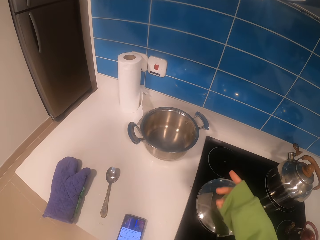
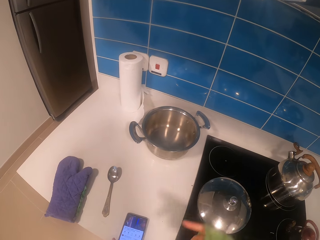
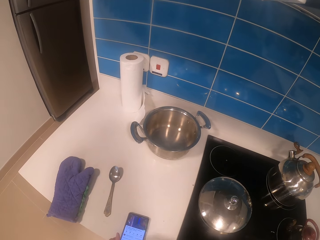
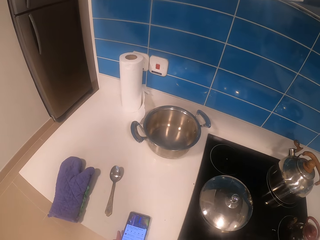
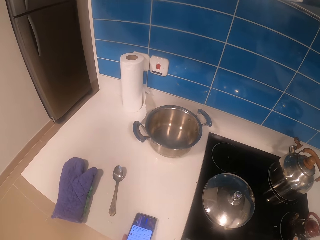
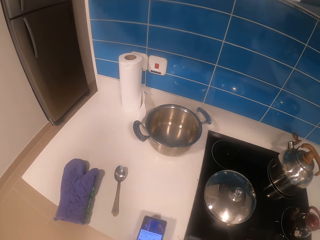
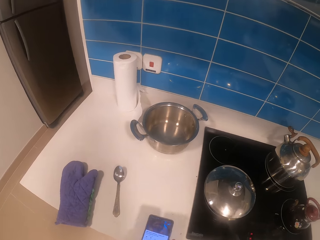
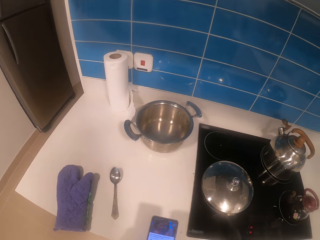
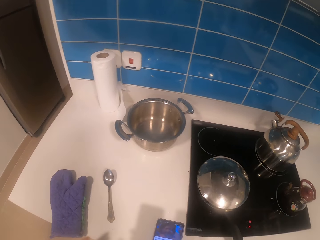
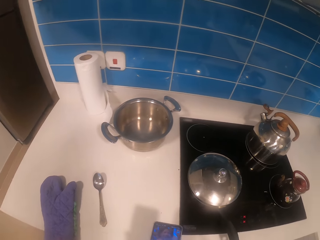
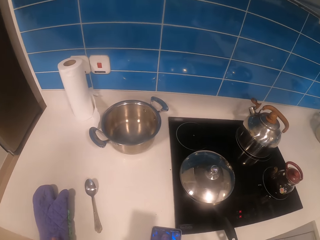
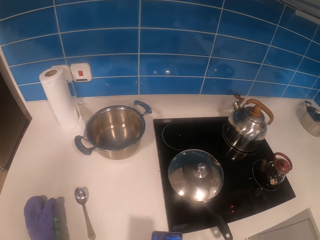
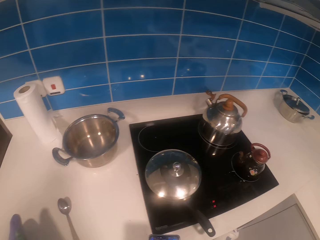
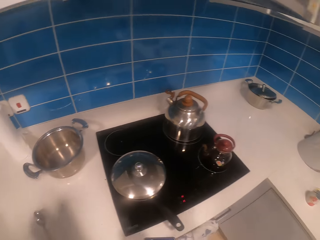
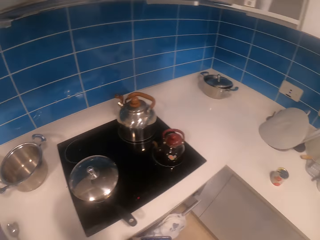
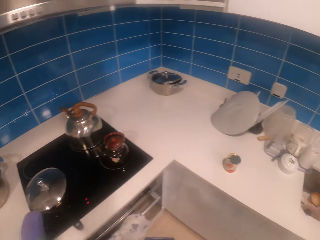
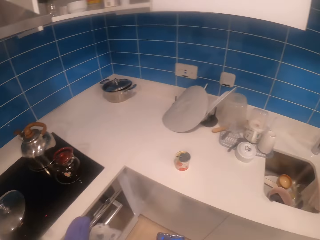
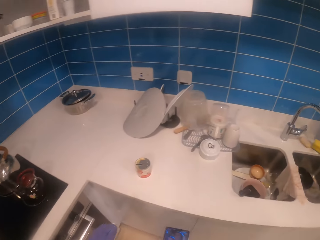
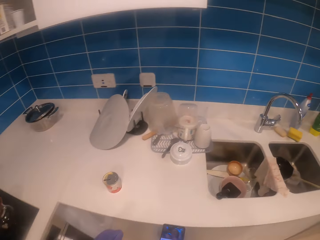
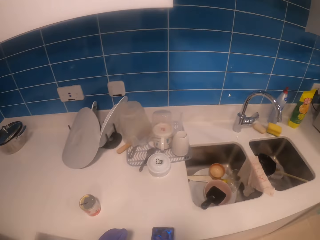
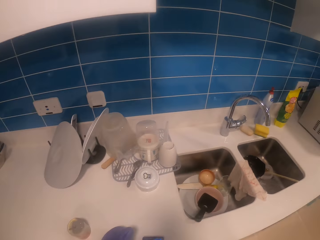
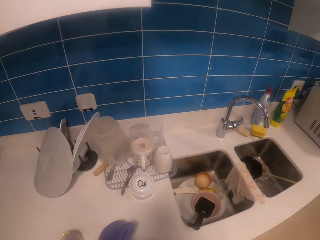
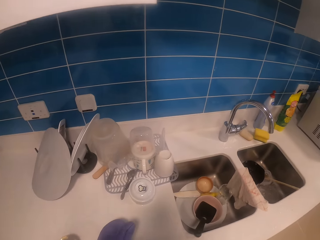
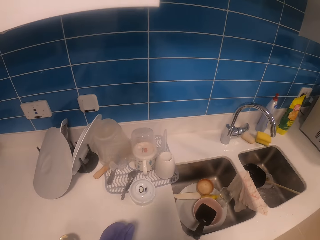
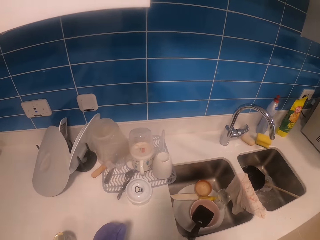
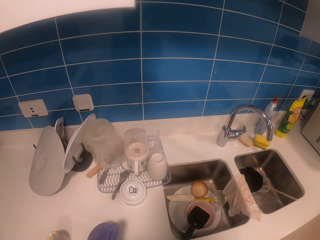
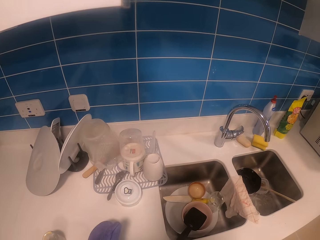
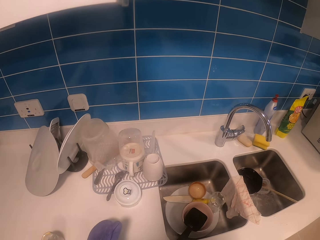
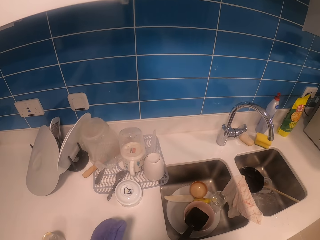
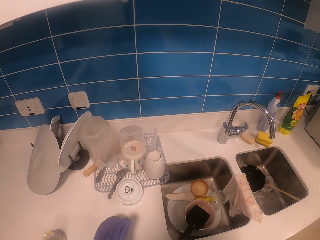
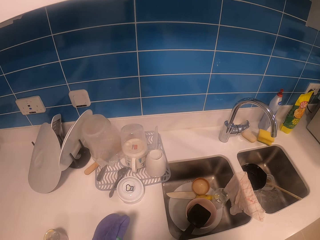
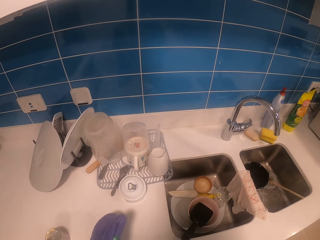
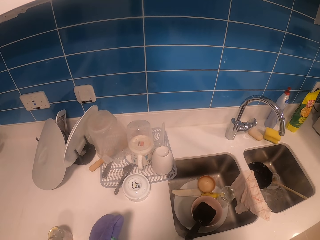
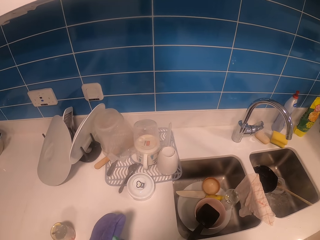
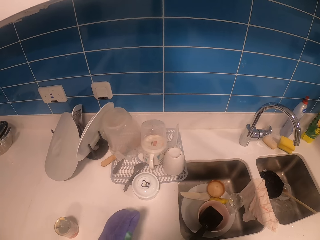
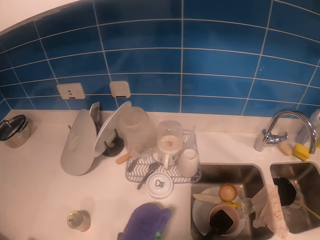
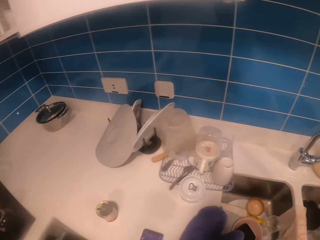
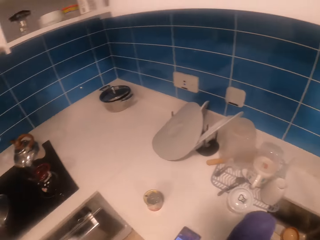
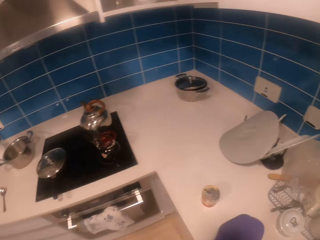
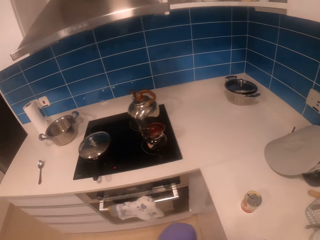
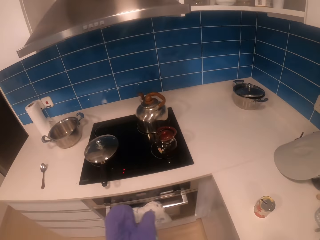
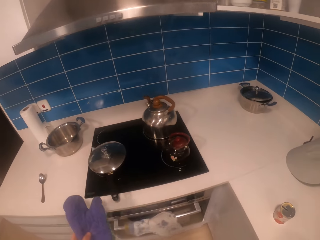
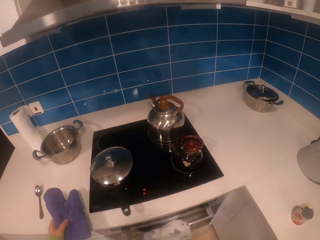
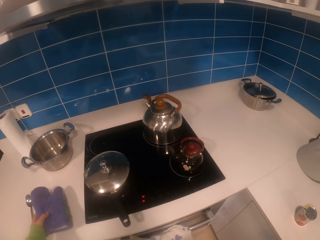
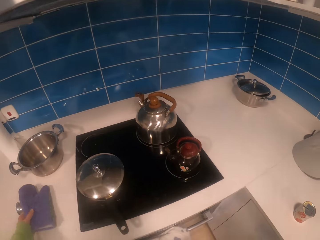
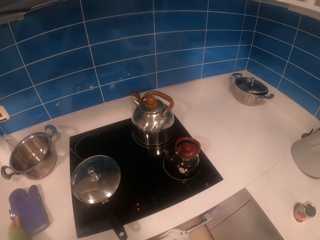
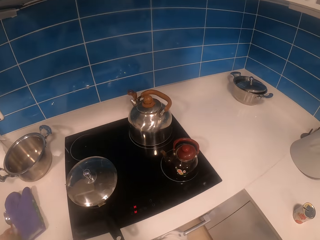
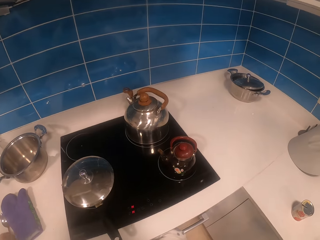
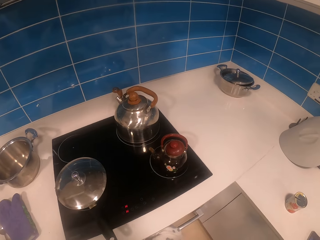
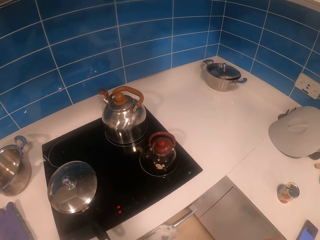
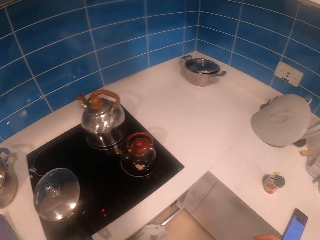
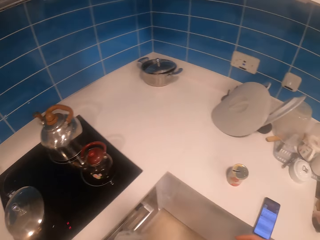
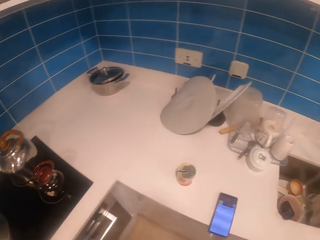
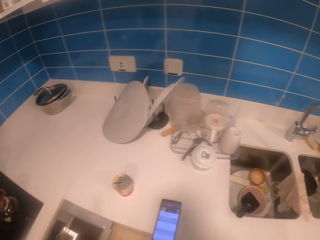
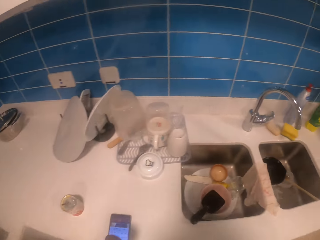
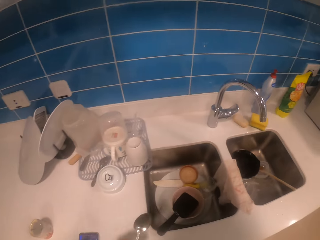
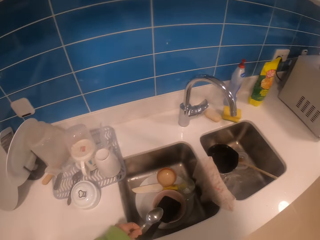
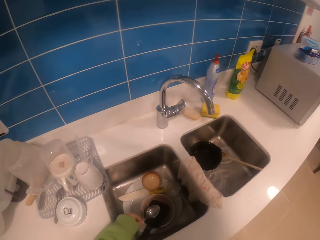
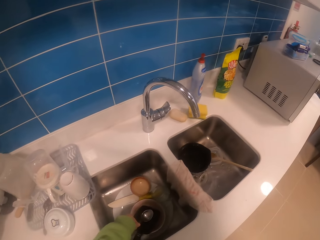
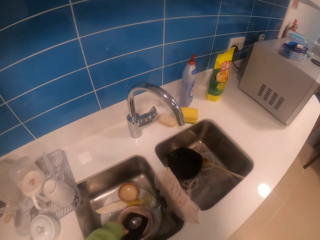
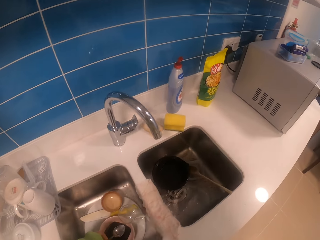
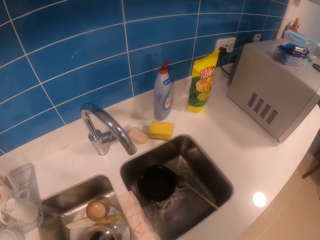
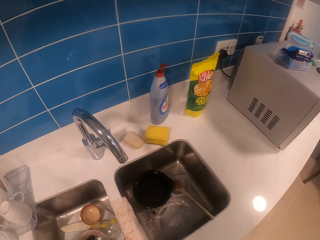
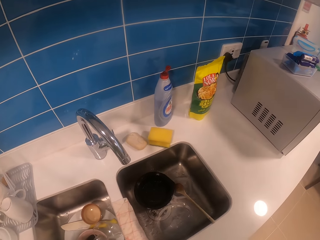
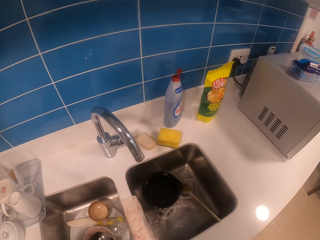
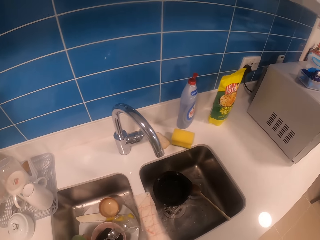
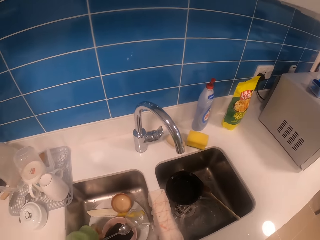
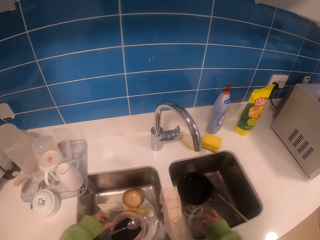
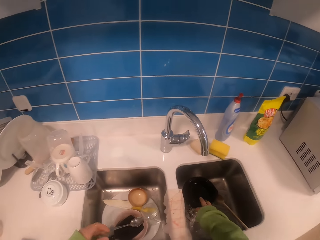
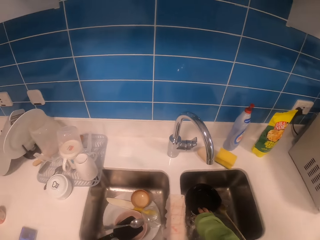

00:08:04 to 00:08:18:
The camera wearer picks up a phone from a kitchen counter. She operates the phone with her hand. She picks up gloves from the kitchen counter. She walks around a room. She moves the gloves on the kitchen counter. She walks around the room. She looks round the room. She puts the gloves on the kitchen counter. She walks around the room. She puts down a spoon in a sink.

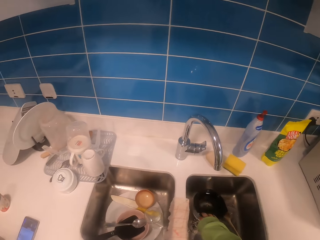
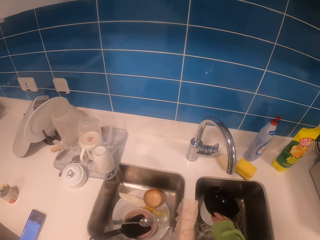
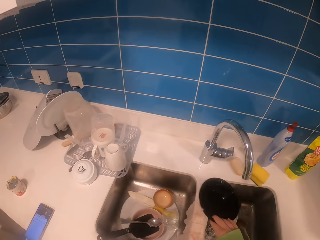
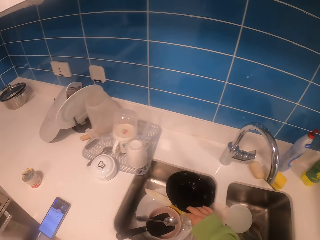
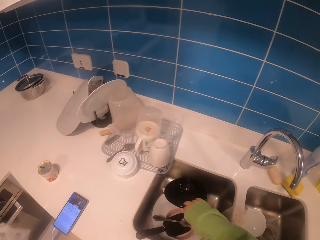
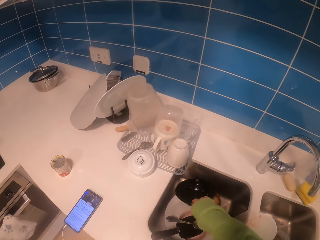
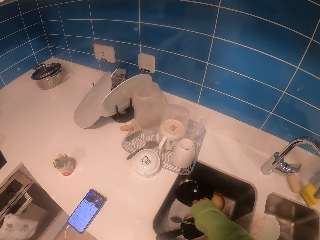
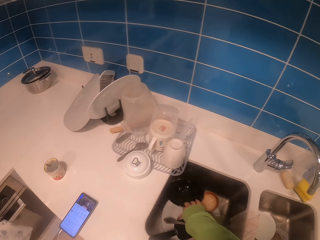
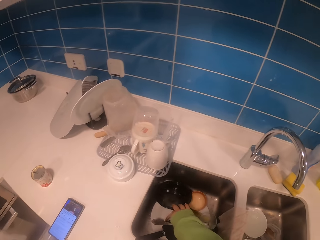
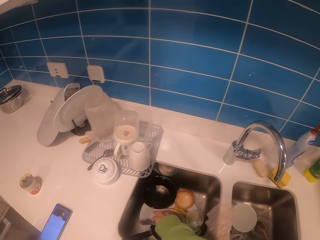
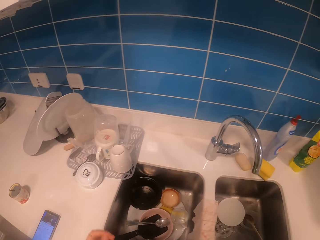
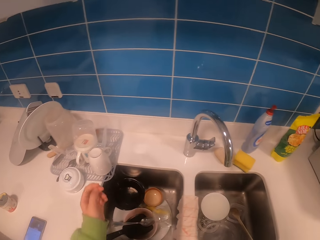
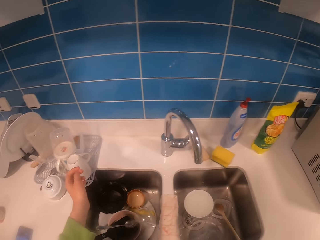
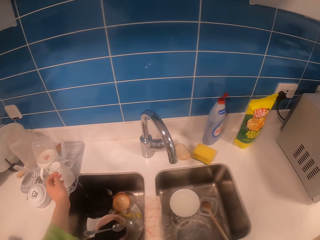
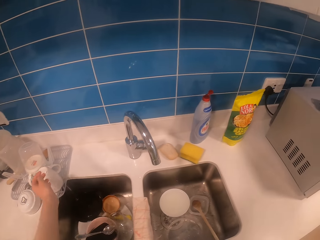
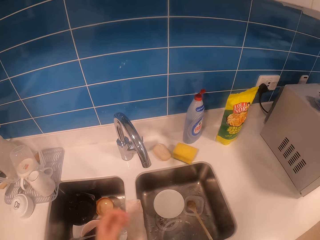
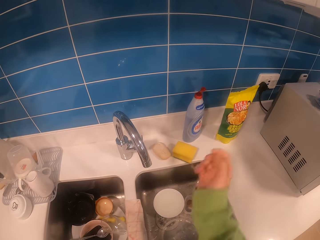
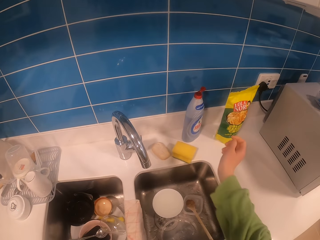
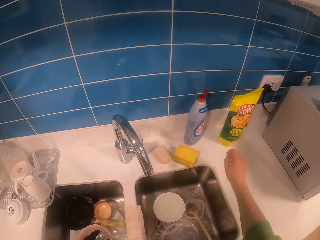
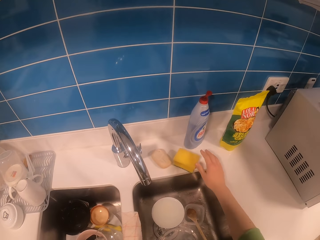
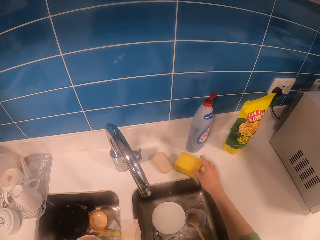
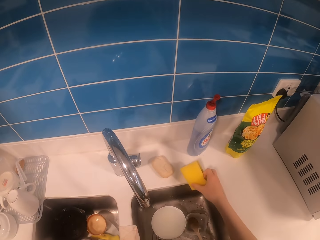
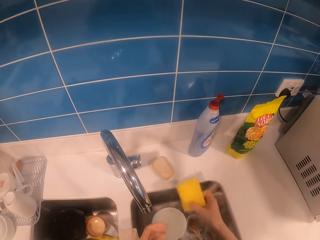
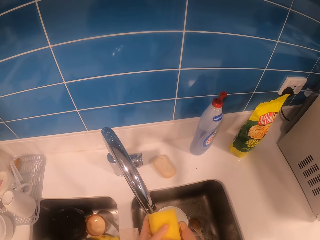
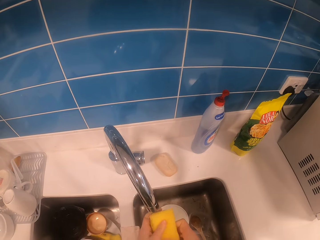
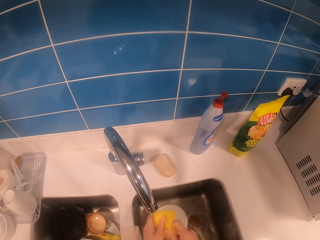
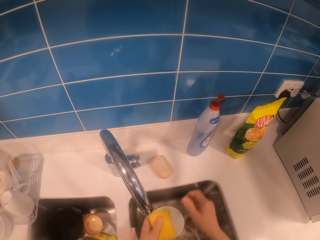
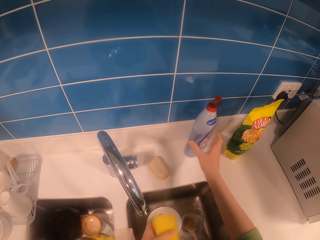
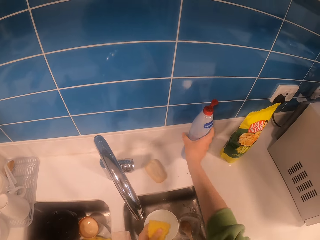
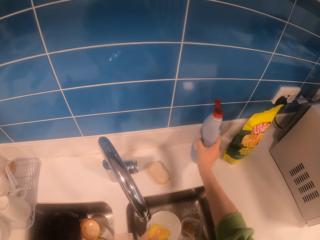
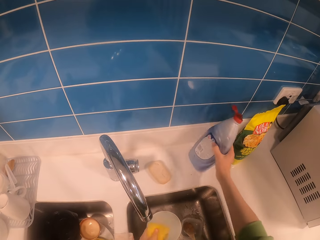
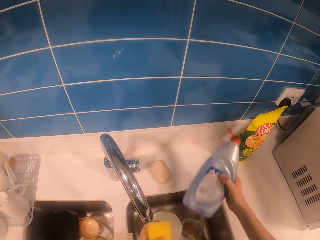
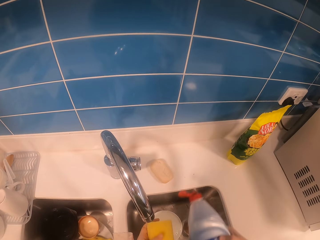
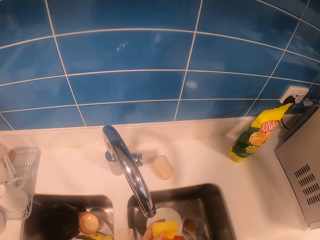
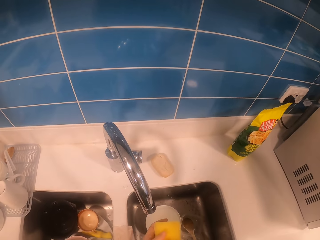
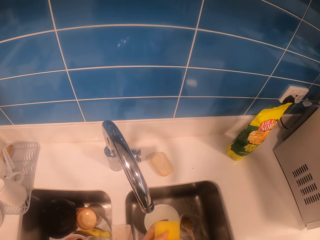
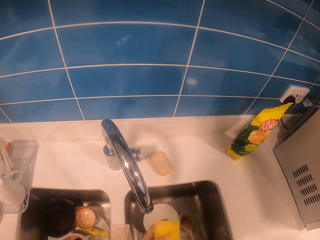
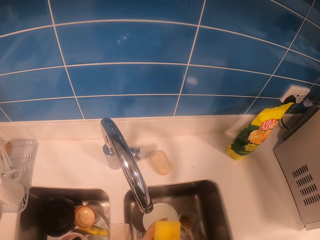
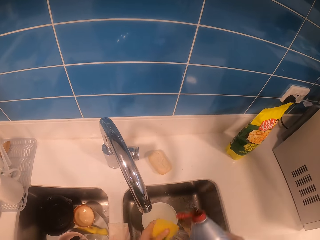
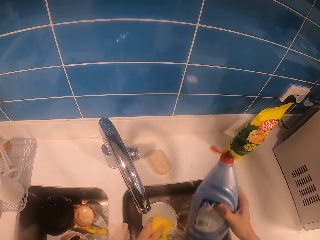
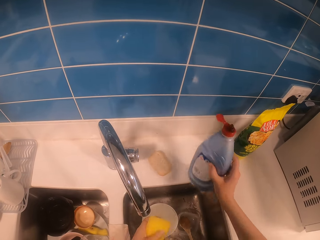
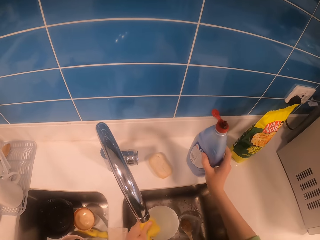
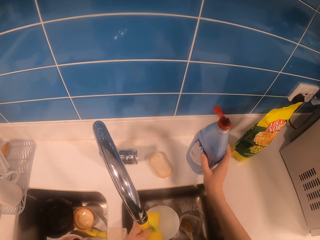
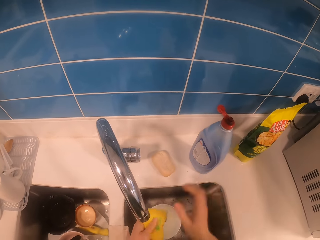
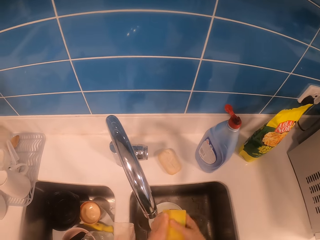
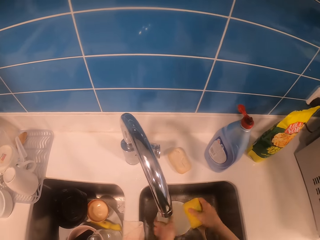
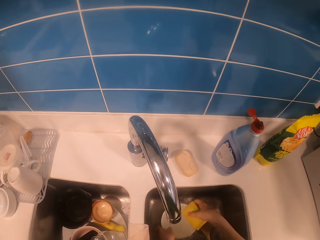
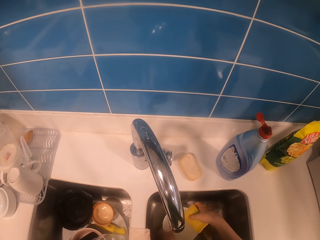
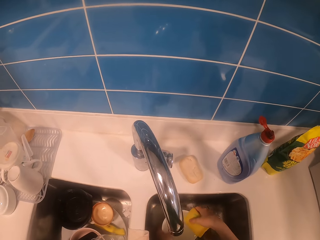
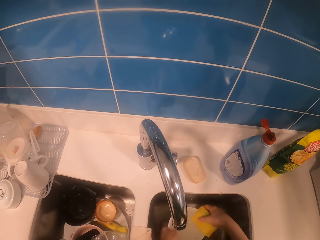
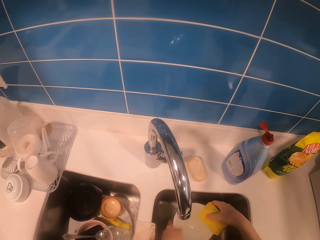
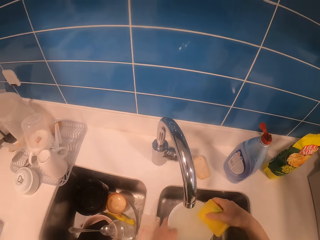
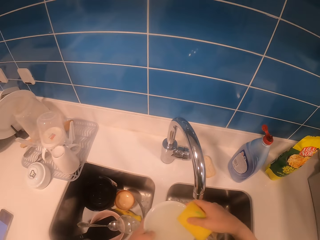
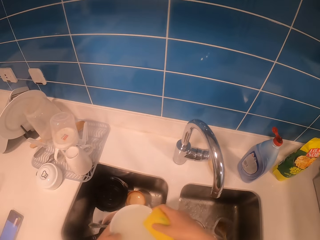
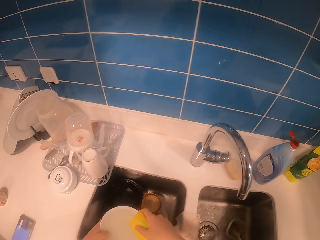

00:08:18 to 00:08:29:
The camera wearer picks up a bowl from a sink. She drops a plate in the sink. She moves the plate to the next sink. She puts down the bowl in the sink. She folds her sweater. She adjusts the sweater. She picks up a scrubber or sponge from a counter. She picks up a bottle from the counter. She sprinkles liquid soap on the scrubber. She puts down the bottle on the counter. She picks up the bowl from the sink.
